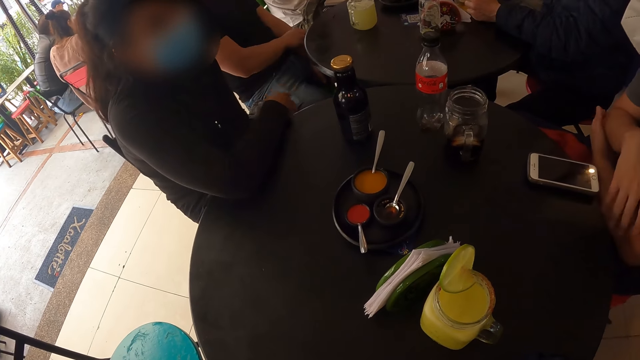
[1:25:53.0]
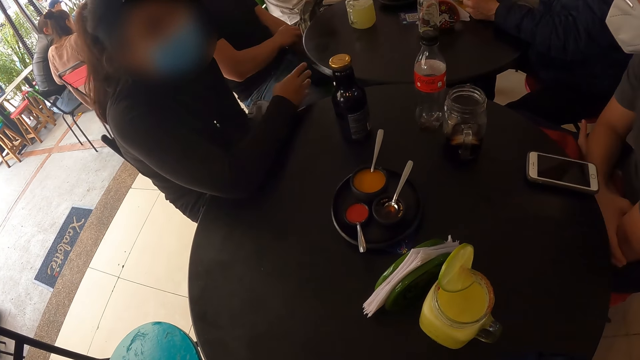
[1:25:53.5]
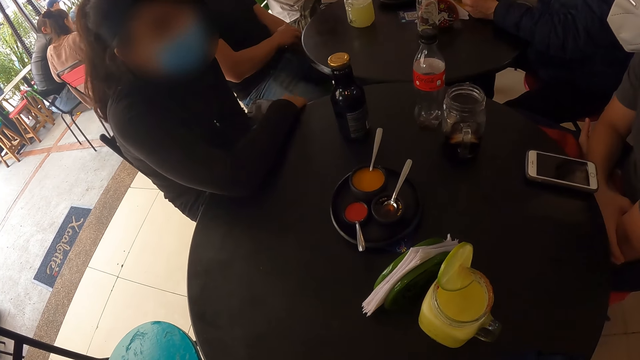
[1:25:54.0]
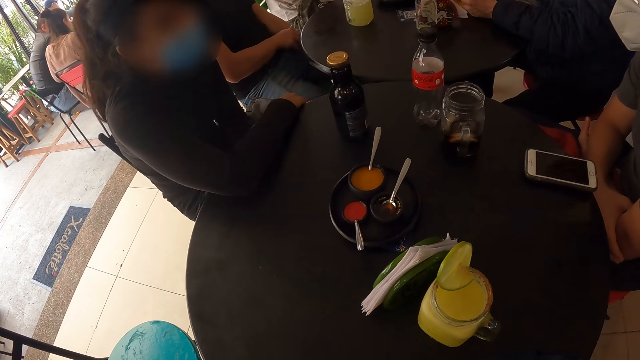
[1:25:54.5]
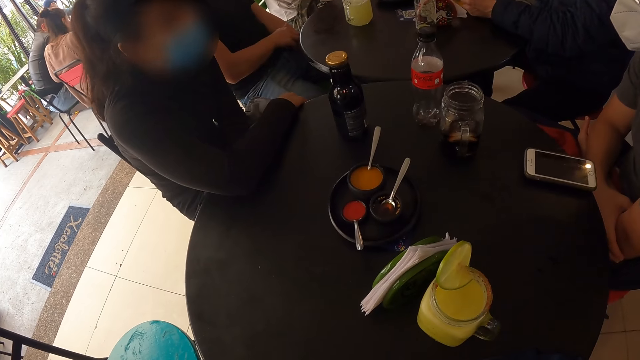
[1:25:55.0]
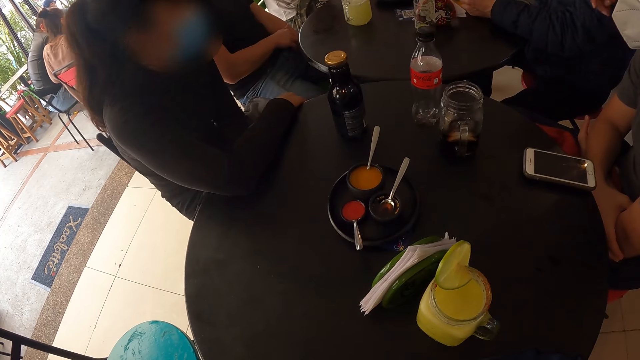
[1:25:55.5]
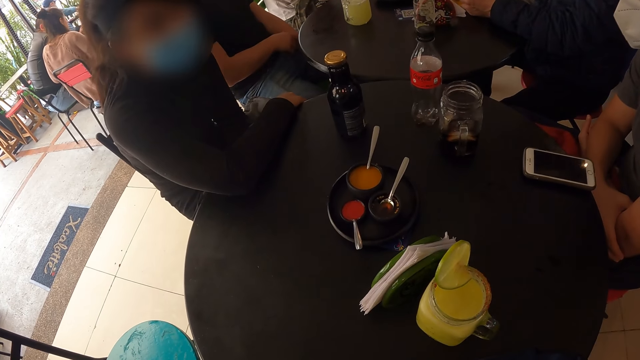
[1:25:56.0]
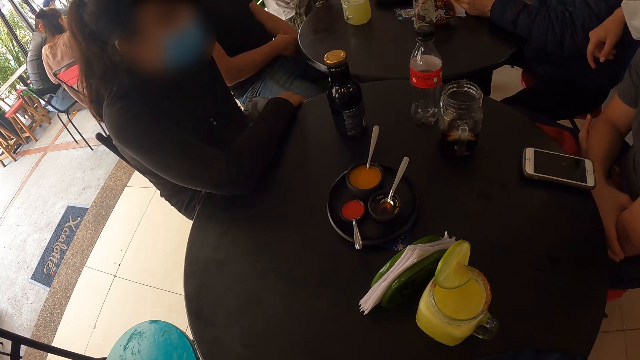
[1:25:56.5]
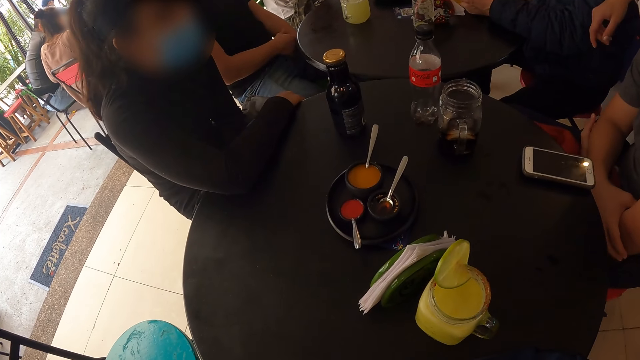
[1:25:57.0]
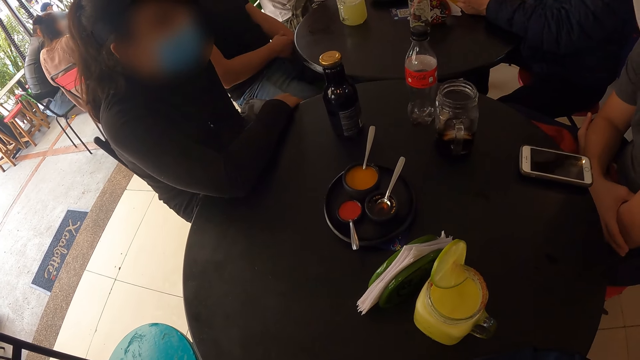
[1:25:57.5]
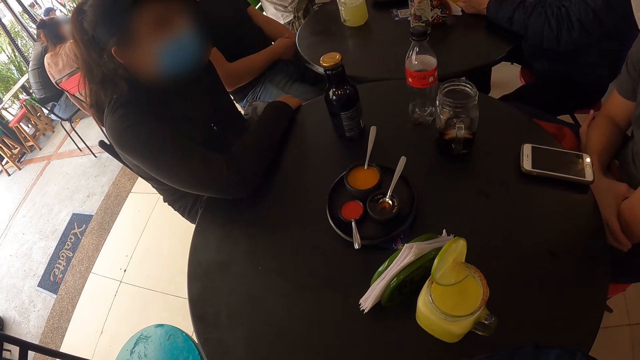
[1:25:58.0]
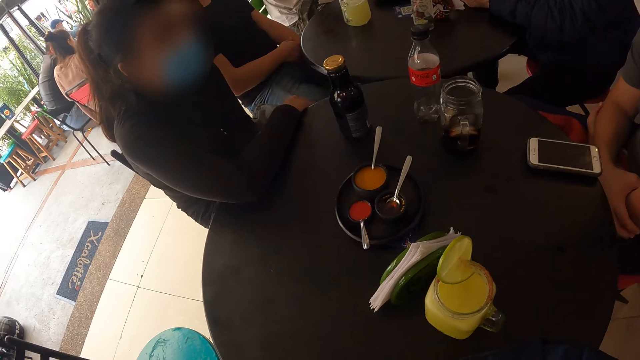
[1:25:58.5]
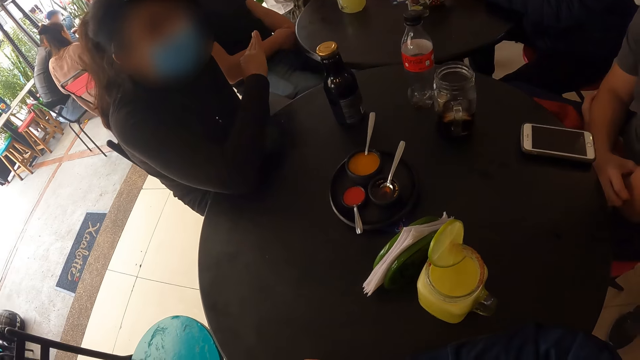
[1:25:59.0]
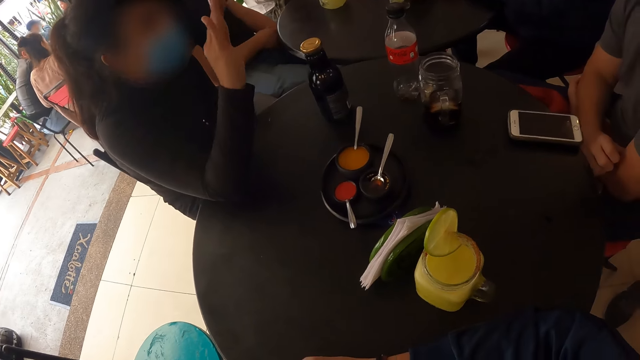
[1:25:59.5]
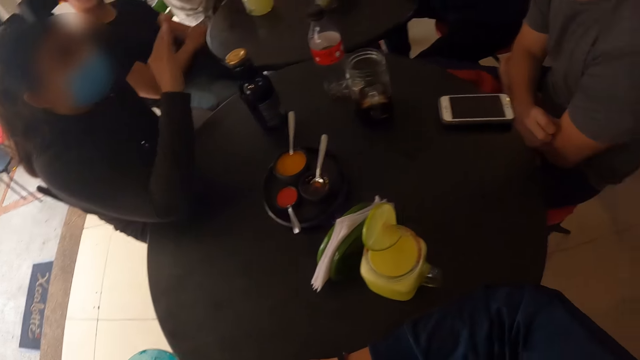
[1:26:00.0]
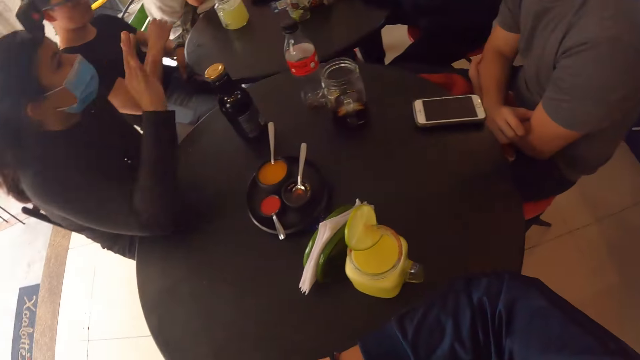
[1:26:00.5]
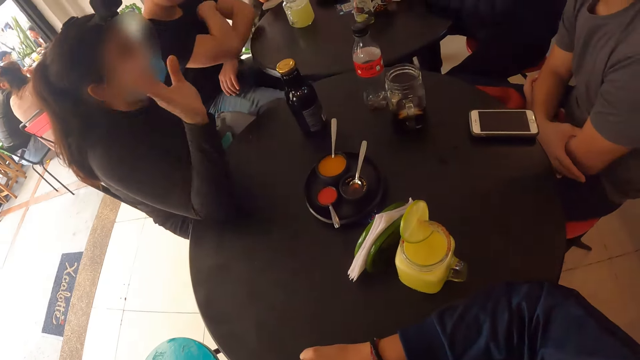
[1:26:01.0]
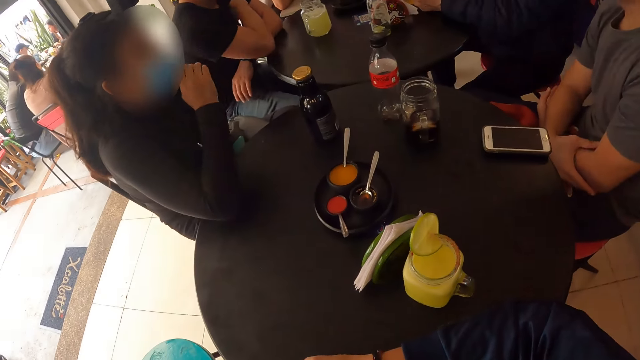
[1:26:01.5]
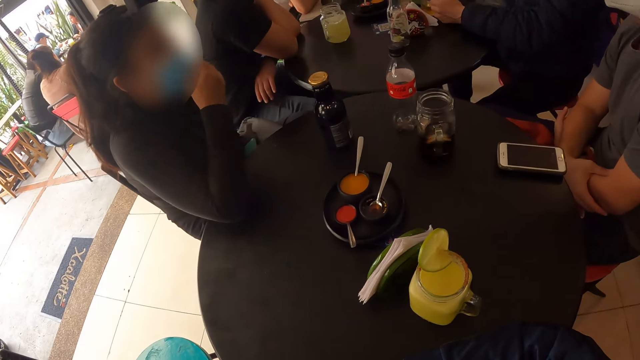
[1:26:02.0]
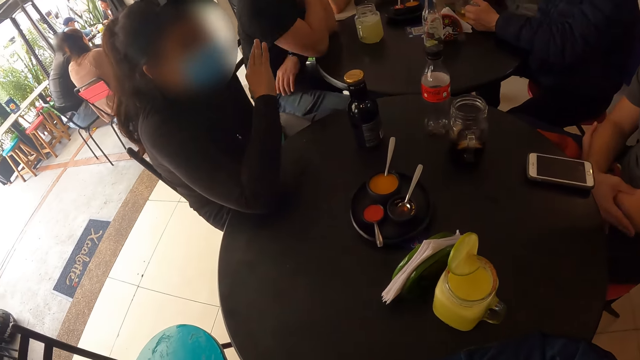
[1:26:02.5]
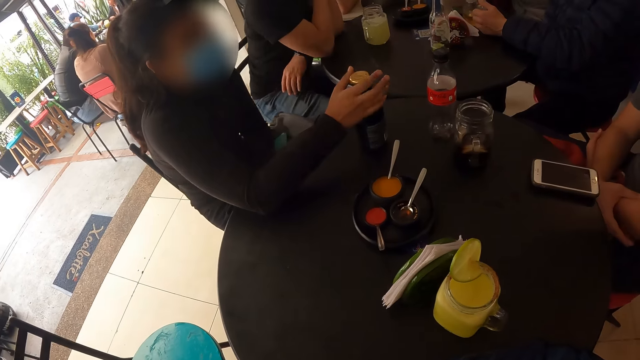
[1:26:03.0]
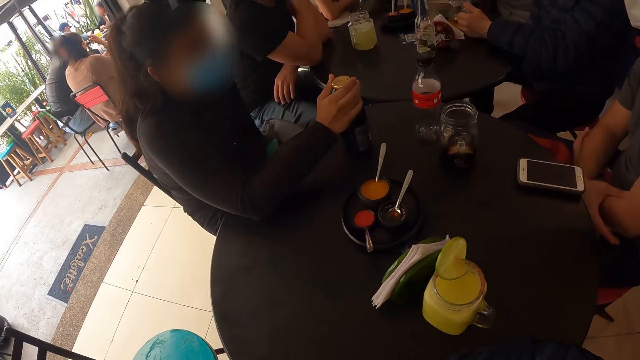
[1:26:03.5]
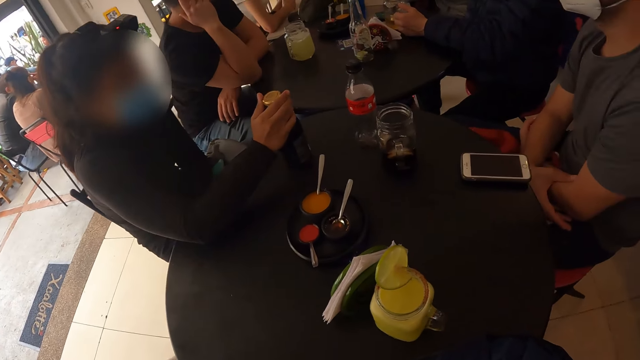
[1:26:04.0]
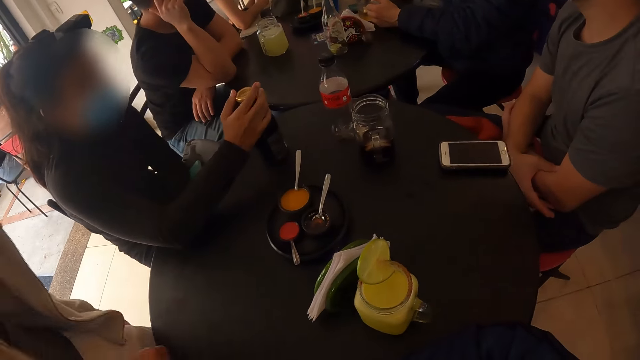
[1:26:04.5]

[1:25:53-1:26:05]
A man scratches a hand. A lady lifts a hand. The lady lowers a hand. Another man crosses hands. The lady moves a hand. The lady sways a hand. The lady moves a hand. The first man lifts hands and rests a hand on the table. The lady touches the face and sways a hand. The lady holds the black bottle on the table with her right hand. The lady opens the bottle.

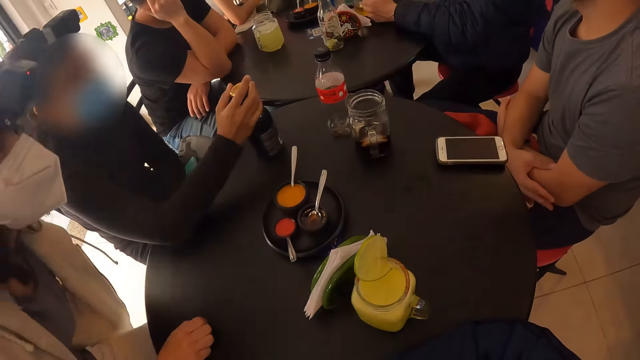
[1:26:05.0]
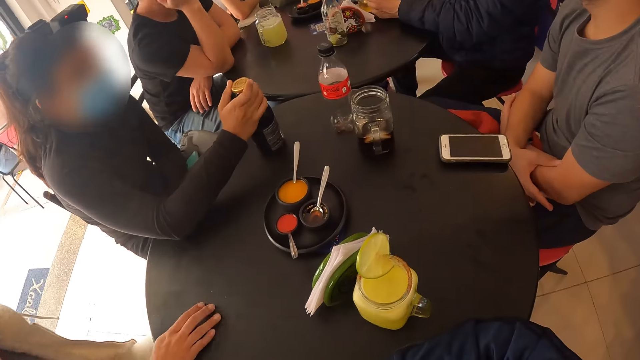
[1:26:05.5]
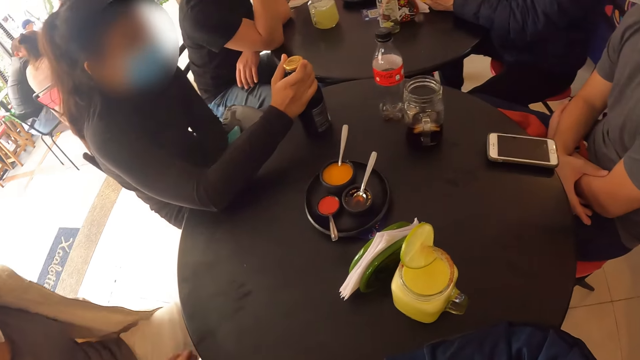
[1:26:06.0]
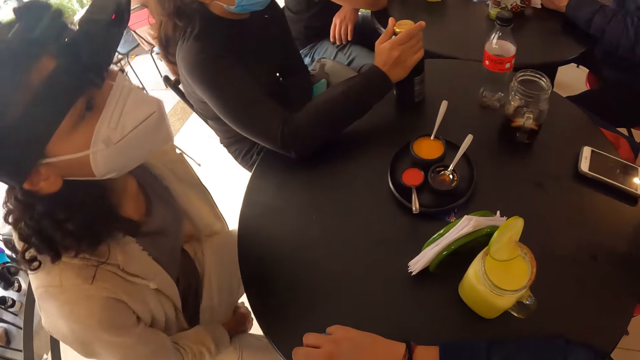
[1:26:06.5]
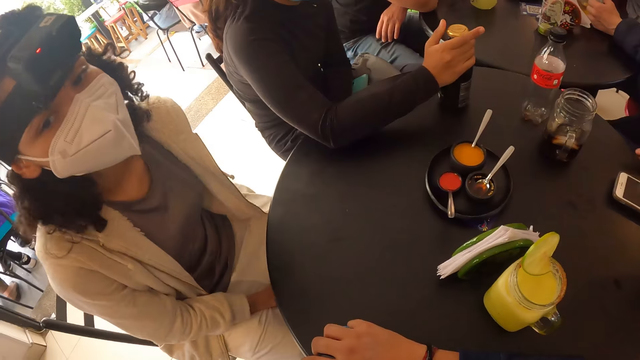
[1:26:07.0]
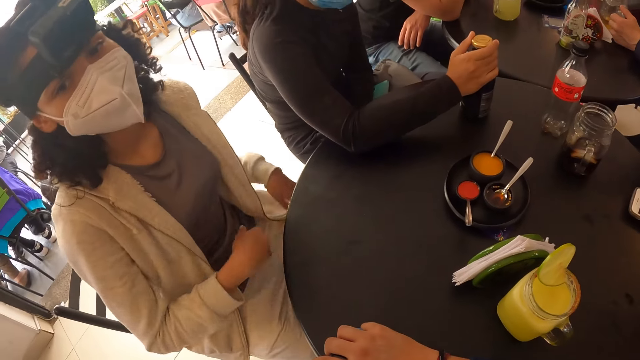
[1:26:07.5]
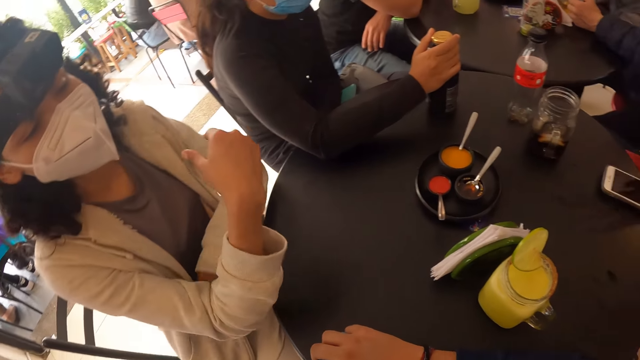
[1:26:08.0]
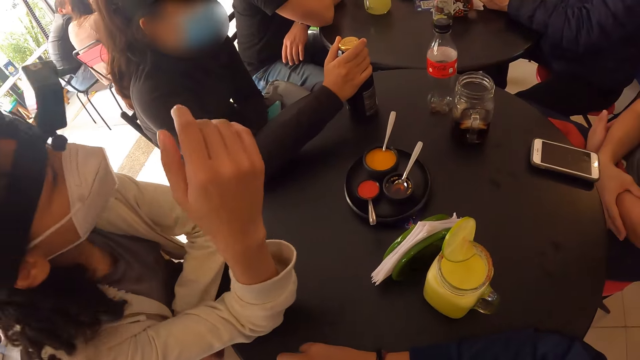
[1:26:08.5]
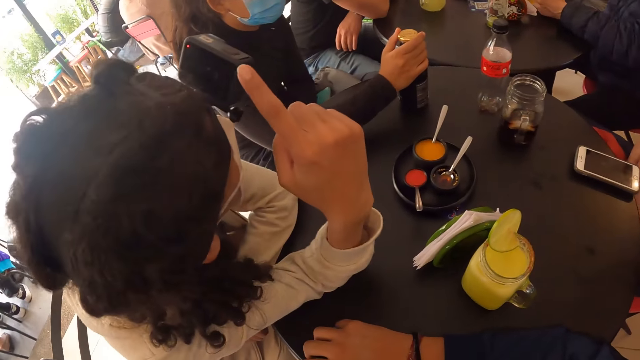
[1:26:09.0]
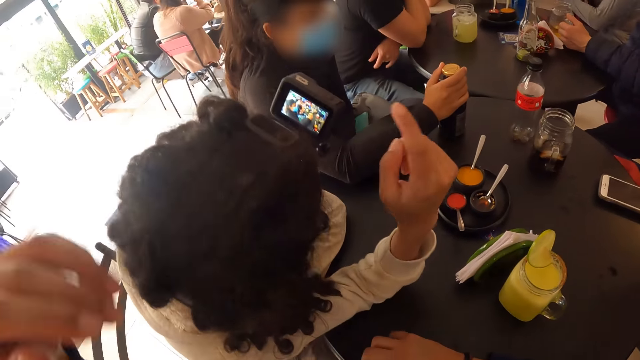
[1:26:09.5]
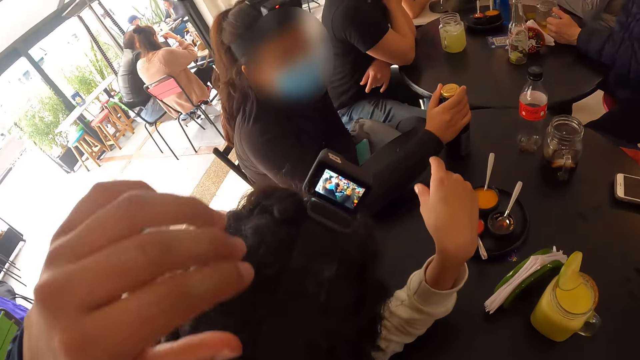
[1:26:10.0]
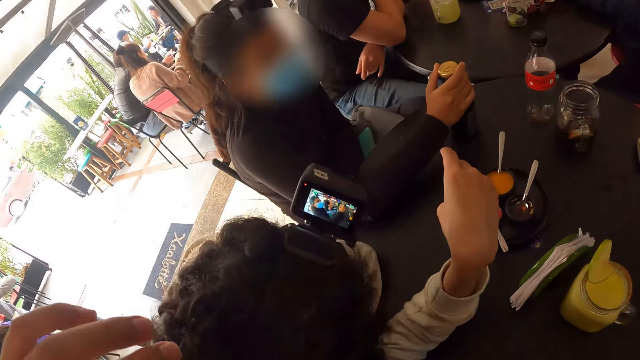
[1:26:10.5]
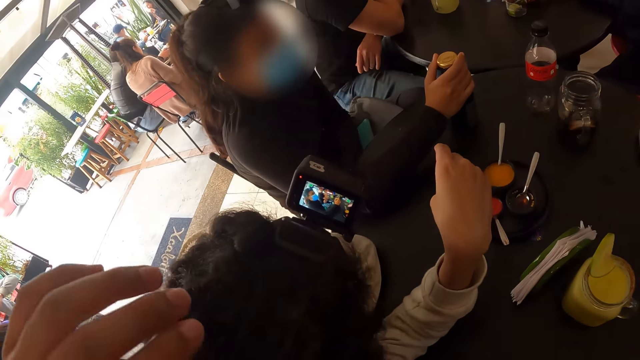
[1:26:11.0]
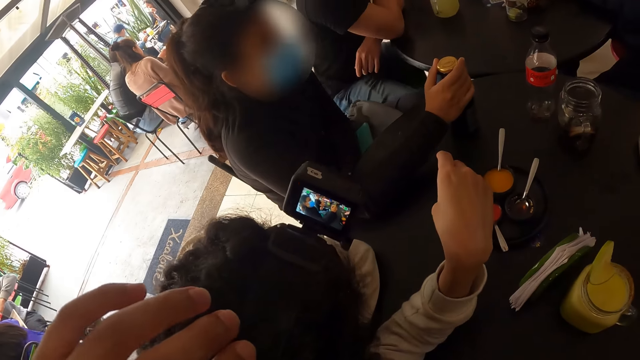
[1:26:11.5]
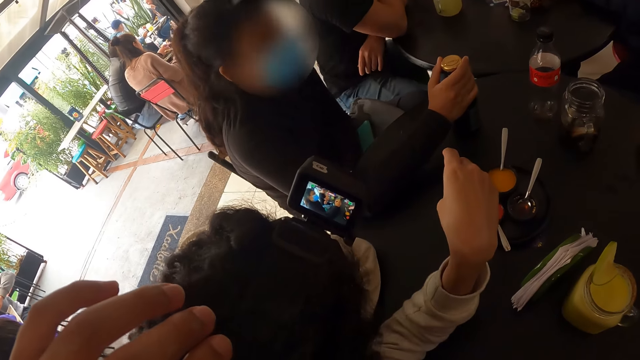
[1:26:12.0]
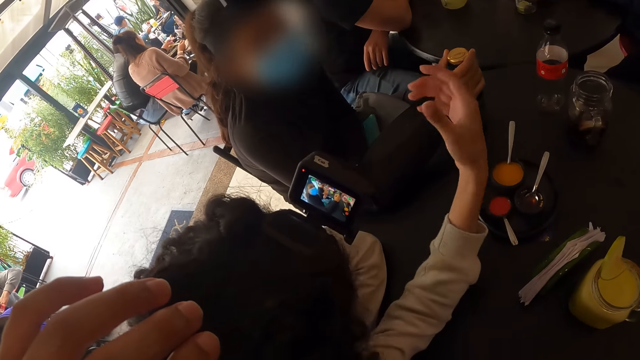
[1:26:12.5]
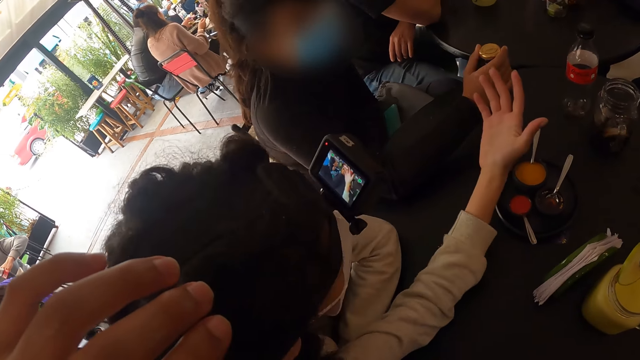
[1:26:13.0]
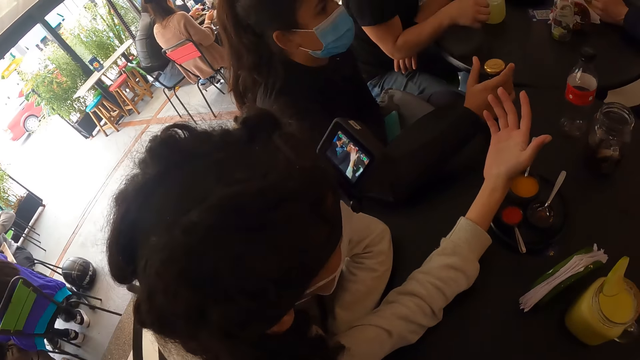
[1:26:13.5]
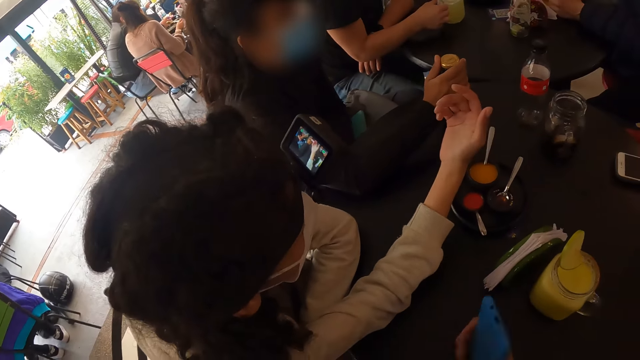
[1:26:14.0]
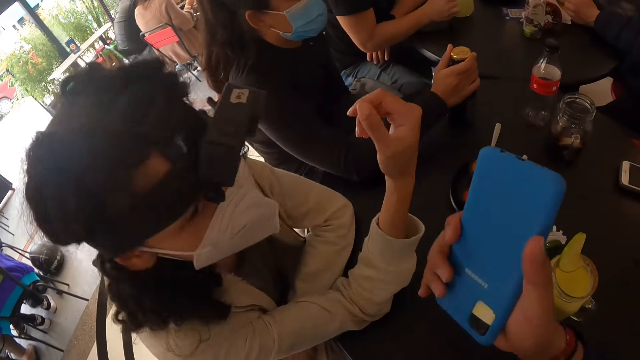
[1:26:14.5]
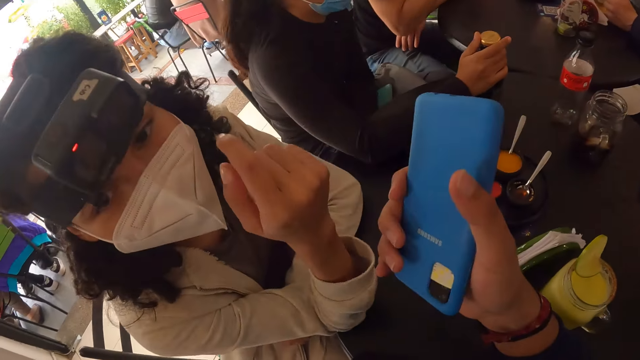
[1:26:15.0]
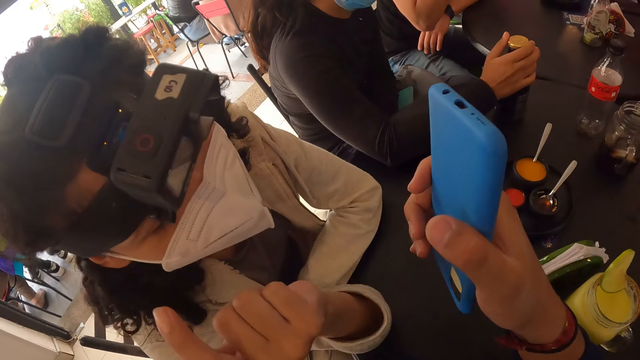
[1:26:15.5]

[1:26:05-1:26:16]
A woman sits on a chair. The woman adjusts the chair with both hands. The woman rests hands on the table. The woman touches a camera on her head with her right hand. The camera wearer lifts a hand. The woman spreads a hand. Another woman opens the black bottle on the table with her right hand. A man picks up the cup of juice from the table with his right hand. The camera wearer lifts a phone.
